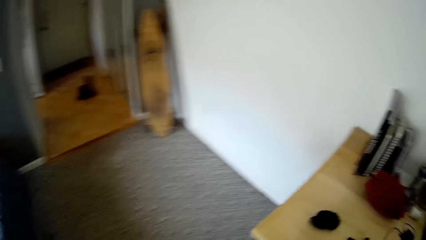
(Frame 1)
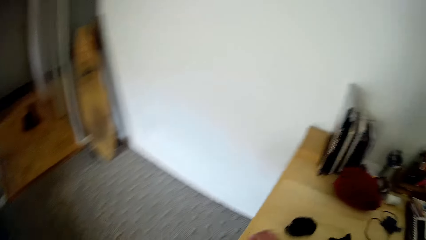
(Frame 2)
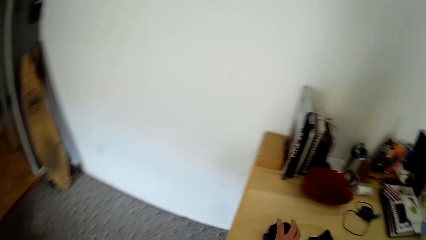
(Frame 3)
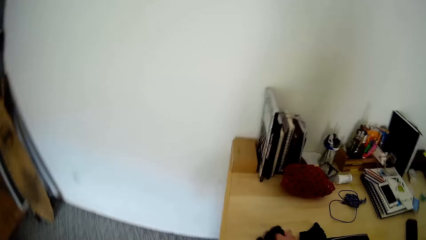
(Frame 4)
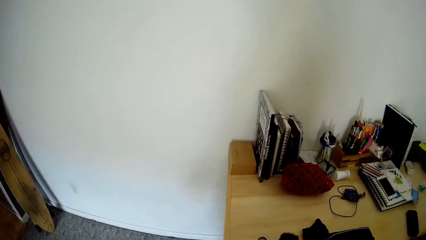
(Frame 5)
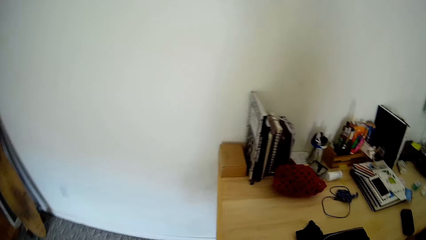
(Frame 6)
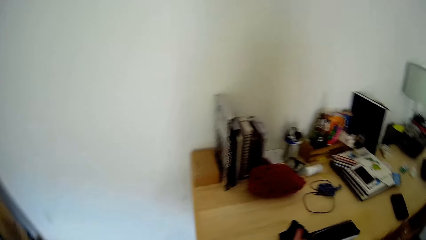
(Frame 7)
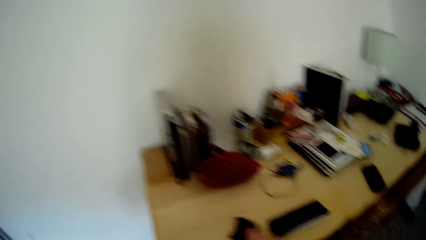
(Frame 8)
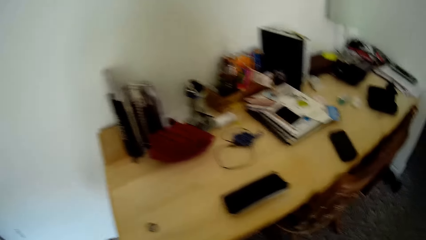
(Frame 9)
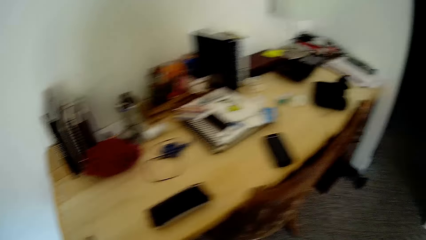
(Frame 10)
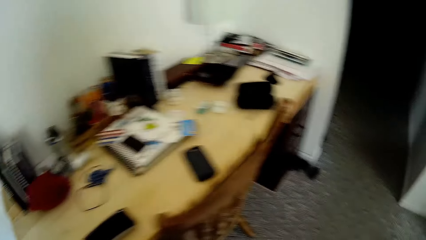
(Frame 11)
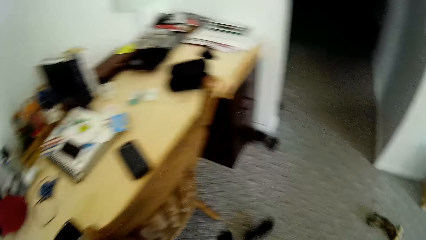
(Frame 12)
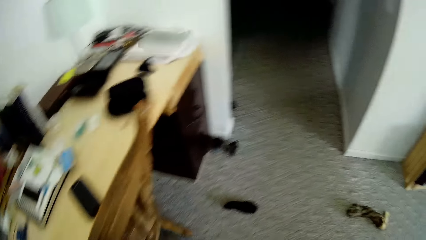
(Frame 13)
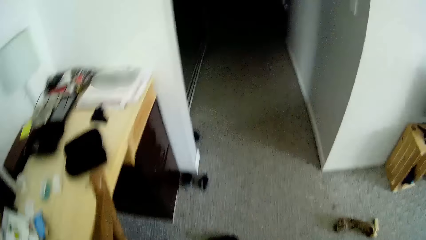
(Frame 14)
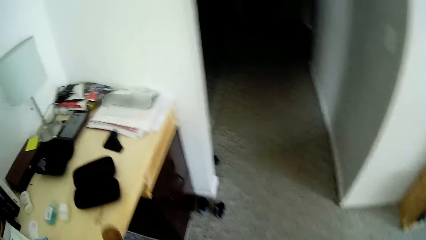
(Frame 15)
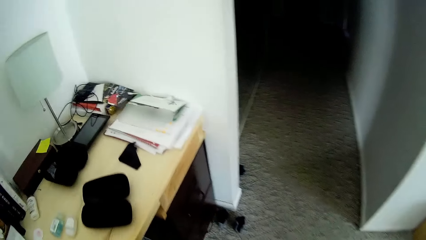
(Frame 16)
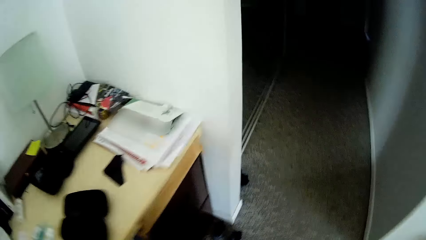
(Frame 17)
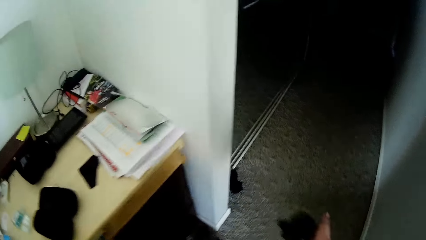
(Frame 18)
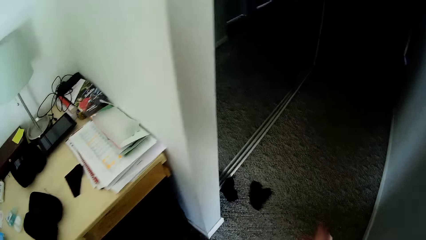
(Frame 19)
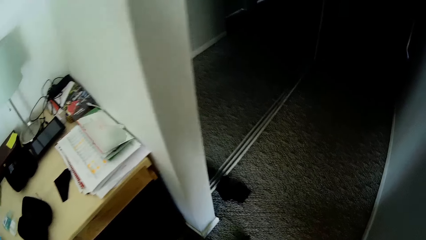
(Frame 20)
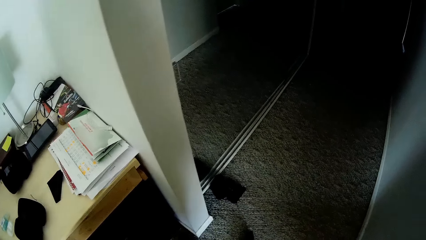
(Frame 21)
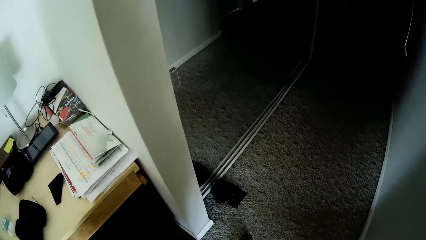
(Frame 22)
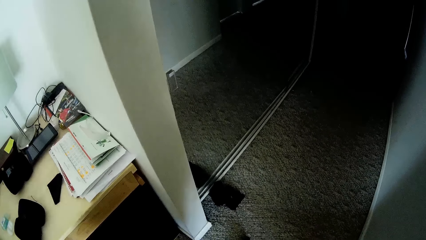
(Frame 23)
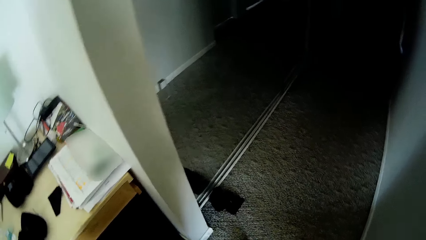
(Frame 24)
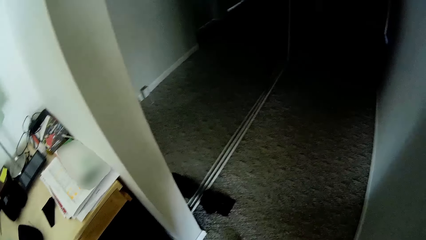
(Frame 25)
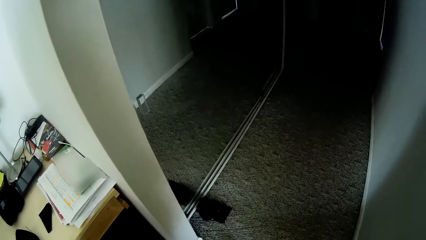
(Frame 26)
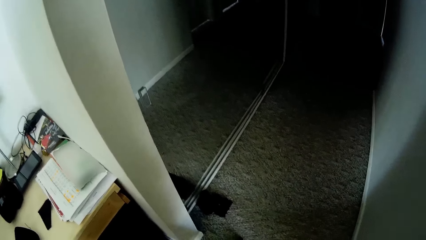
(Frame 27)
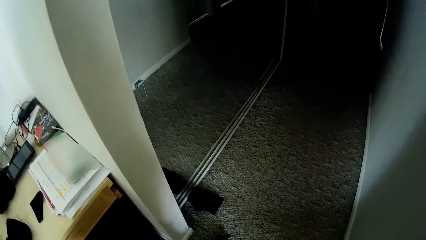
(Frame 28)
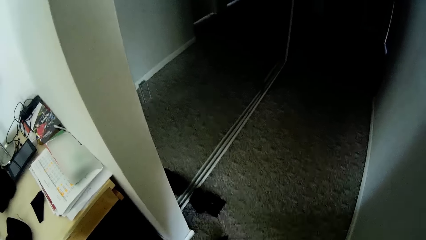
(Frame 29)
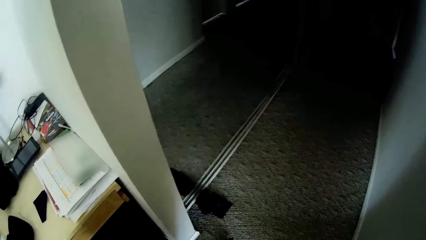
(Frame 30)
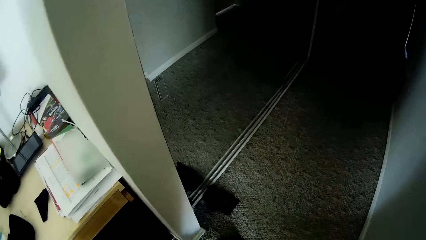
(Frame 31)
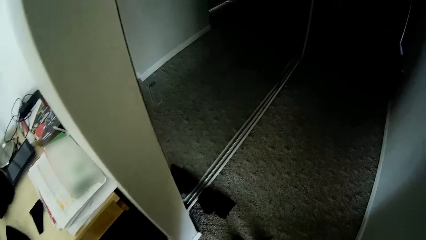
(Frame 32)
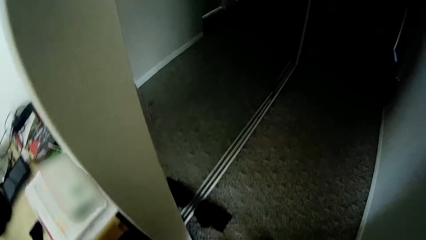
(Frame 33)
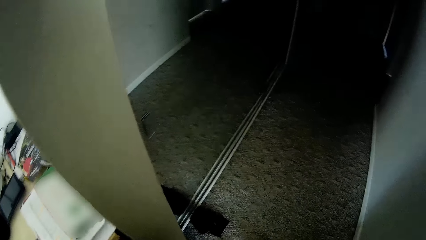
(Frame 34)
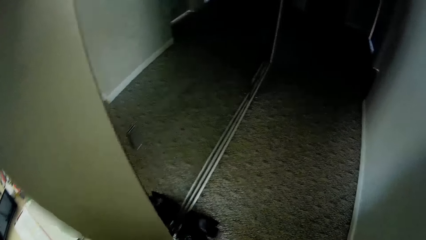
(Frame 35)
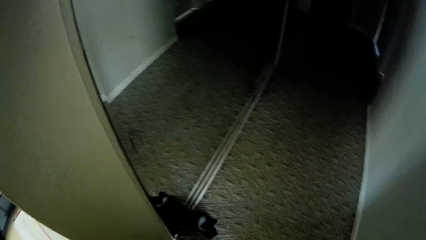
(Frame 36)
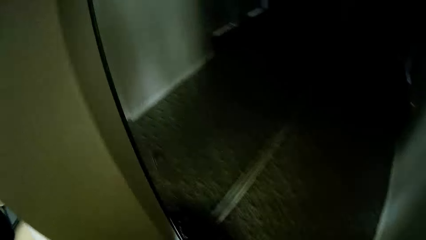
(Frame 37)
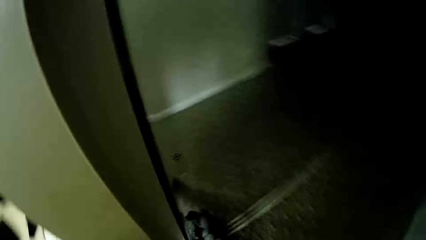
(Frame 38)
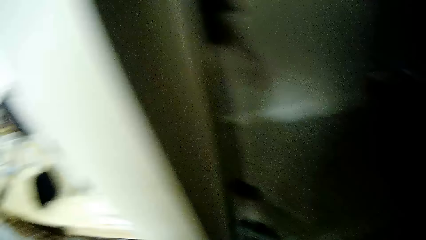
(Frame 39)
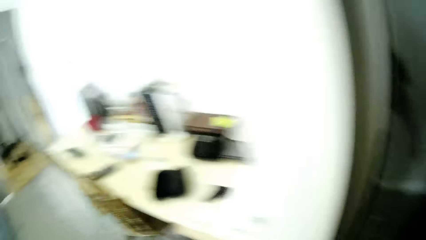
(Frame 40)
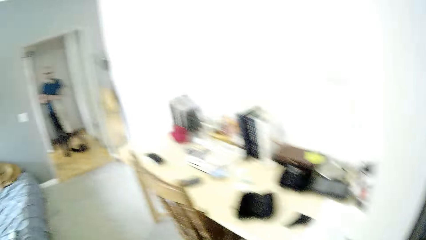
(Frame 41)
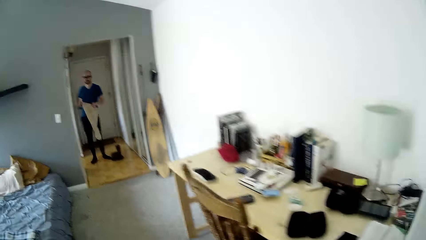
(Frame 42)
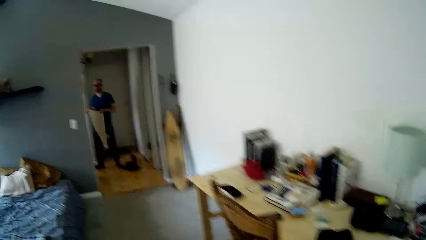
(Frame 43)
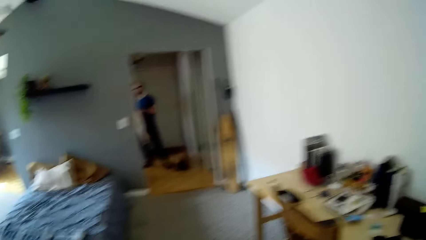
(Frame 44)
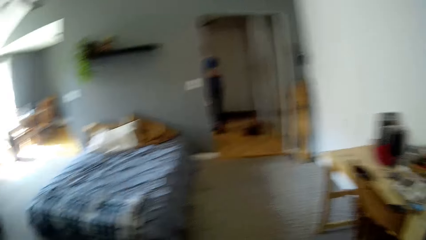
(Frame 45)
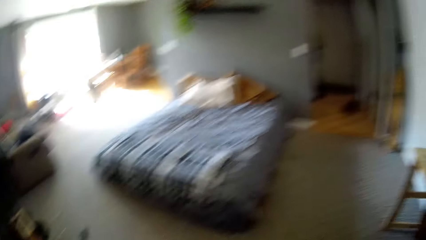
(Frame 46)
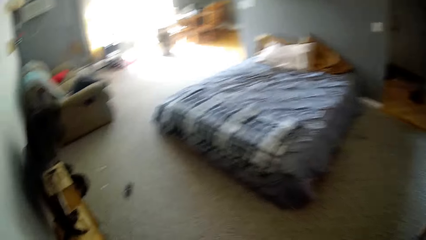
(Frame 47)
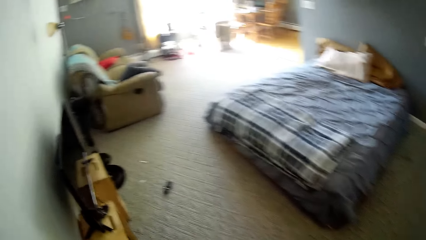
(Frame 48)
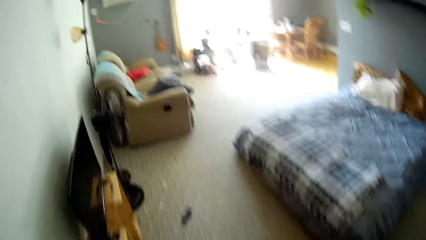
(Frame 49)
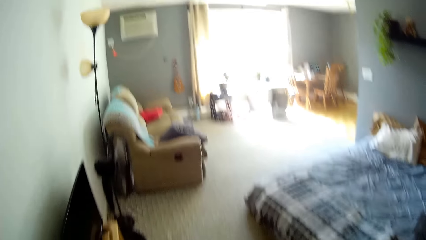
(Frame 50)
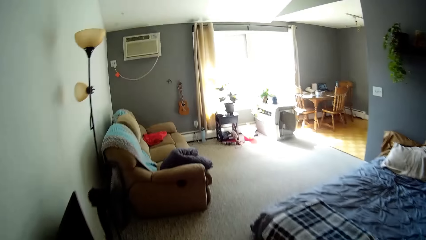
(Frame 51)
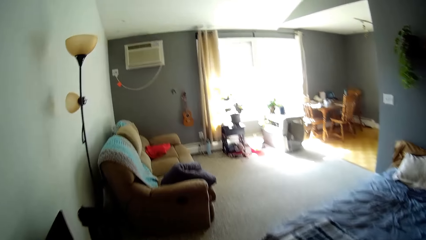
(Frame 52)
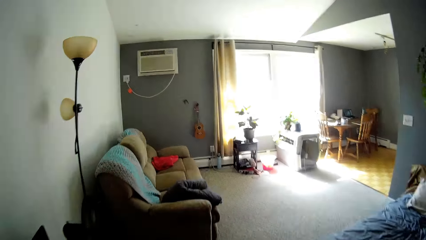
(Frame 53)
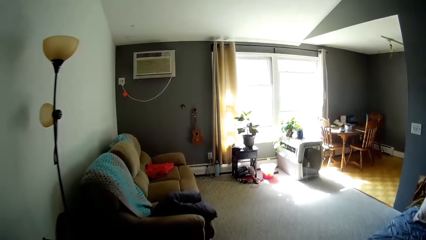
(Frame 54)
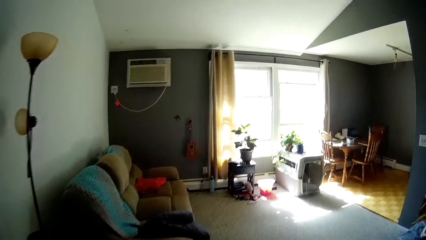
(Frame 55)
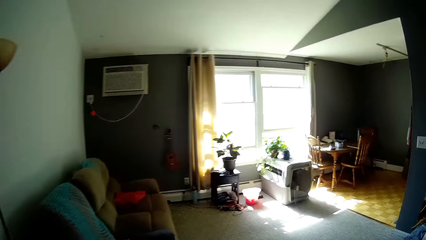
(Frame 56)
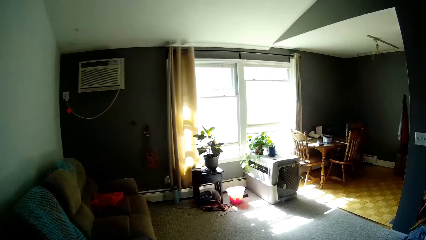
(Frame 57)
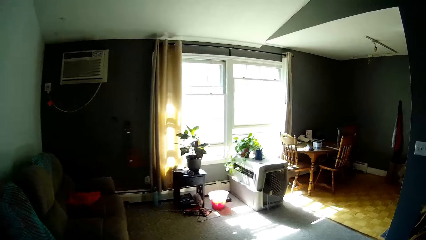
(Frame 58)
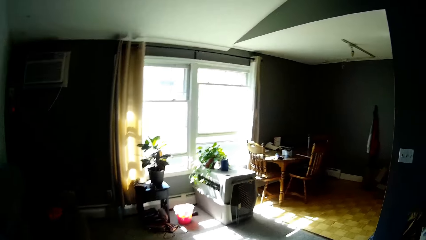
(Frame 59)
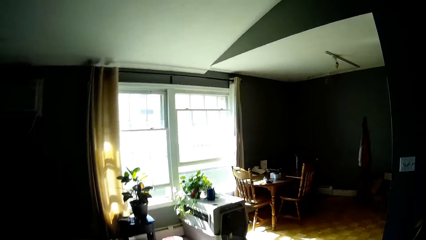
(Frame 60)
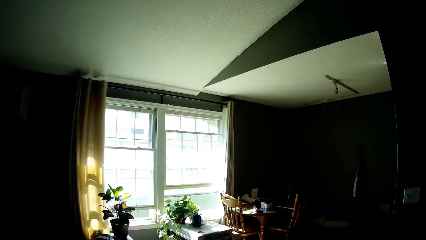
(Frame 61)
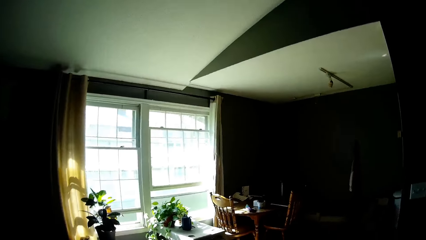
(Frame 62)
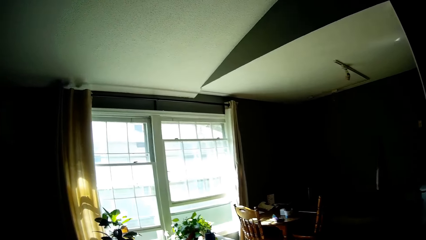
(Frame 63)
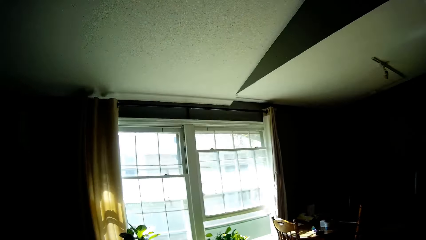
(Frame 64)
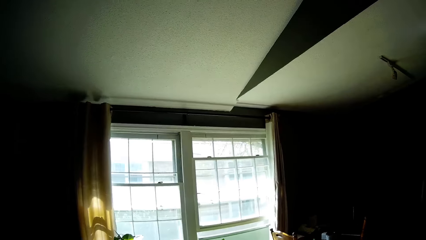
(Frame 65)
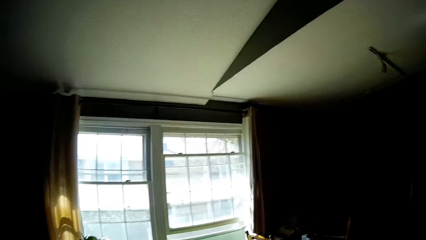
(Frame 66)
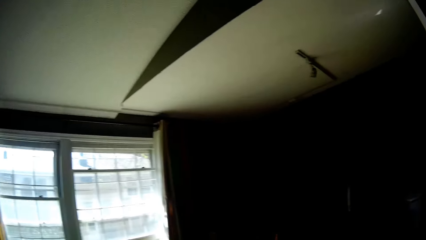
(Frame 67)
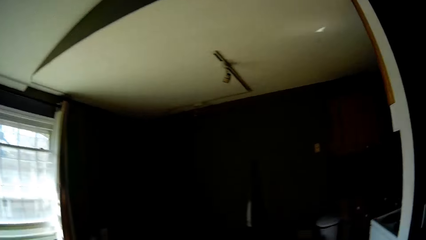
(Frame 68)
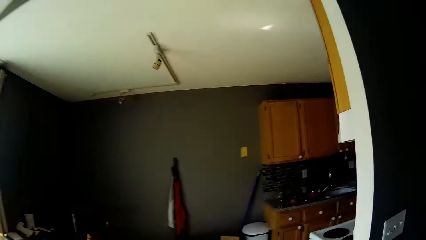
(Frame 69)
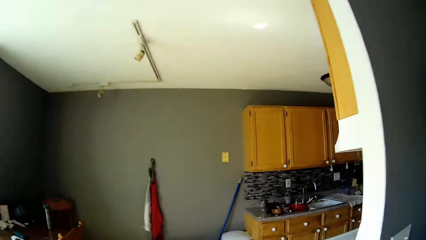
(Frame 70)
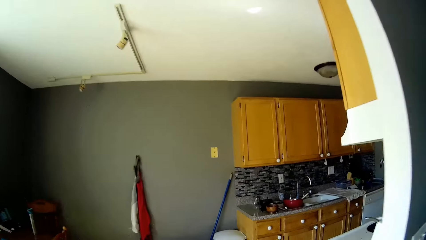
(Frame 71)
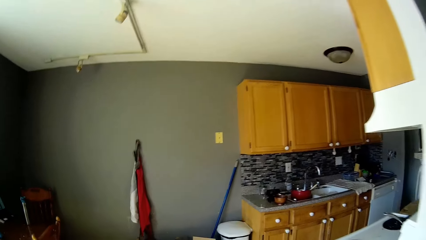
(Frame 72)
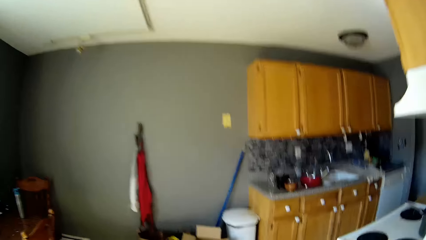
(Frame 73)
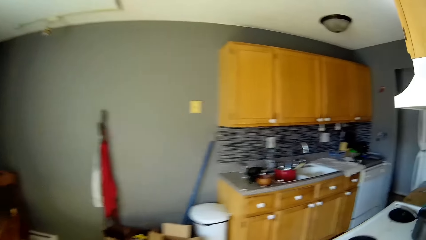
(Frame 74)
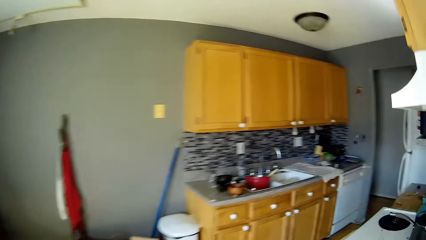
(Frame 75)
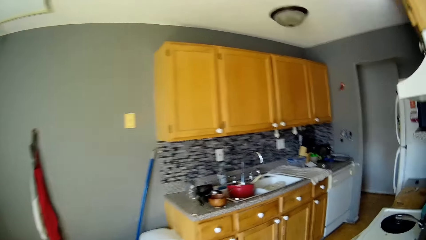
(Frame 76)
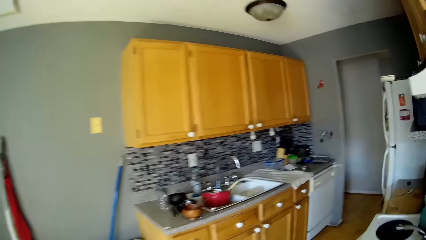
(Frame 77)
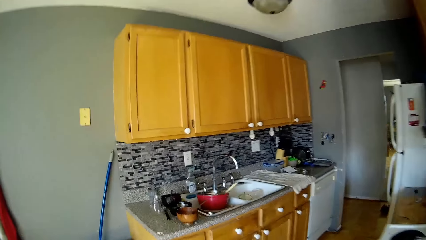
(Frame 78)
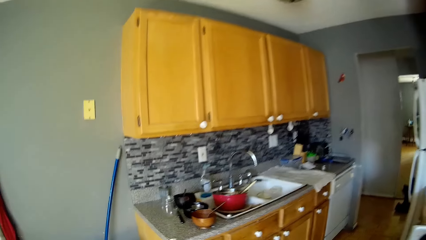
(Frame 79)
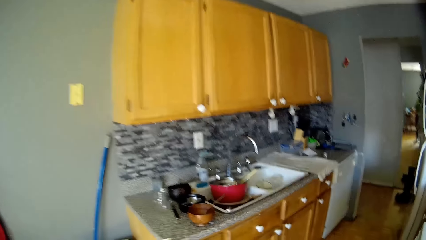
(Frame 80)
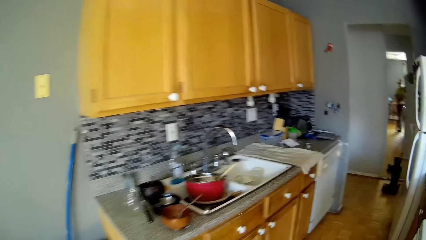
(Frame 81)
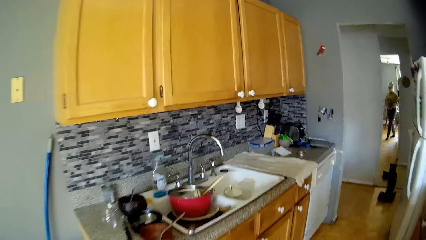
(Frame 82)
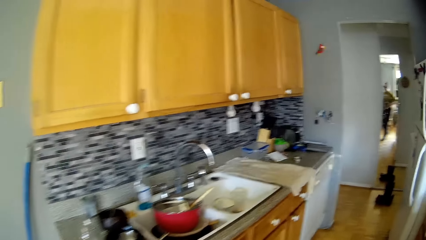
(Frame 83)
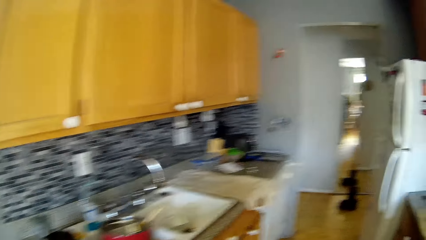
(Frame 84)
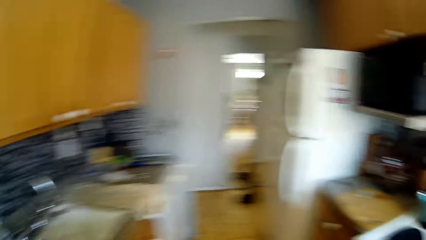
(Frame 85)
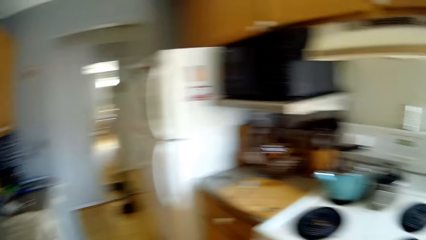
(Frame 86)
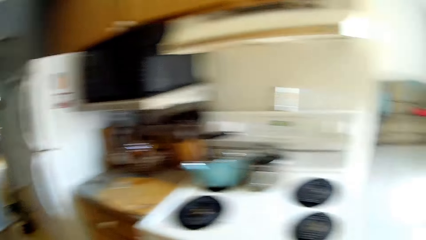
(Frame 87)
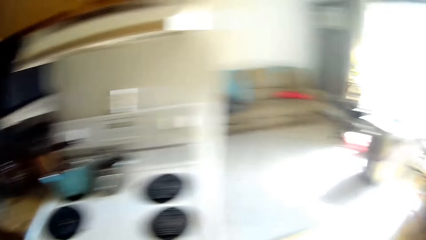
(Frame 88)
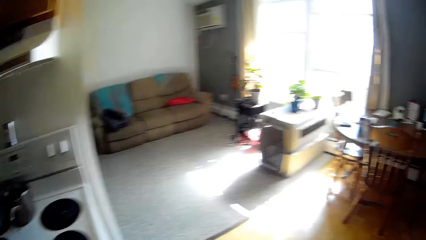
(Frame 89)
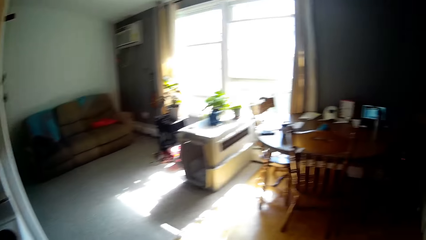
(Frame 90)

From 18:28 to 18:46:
The camera wearer picks up something on the table. They turn, kick something and walk around.
